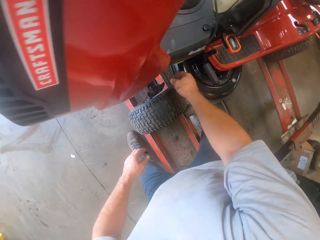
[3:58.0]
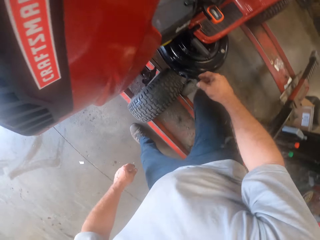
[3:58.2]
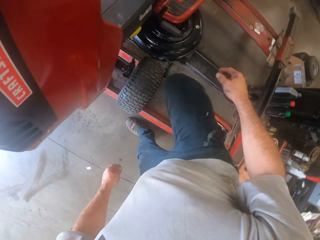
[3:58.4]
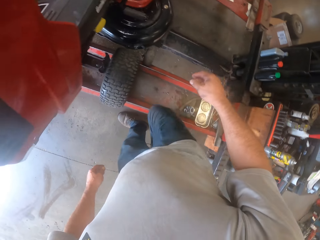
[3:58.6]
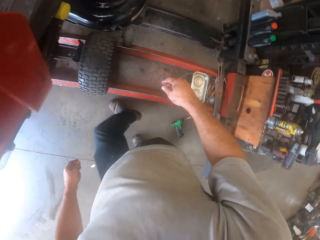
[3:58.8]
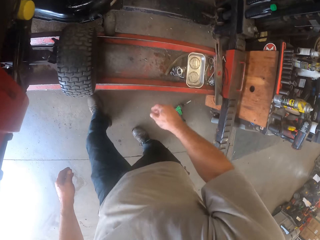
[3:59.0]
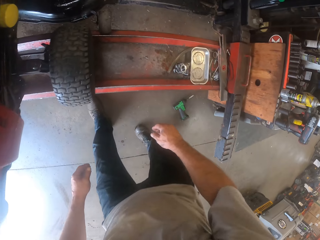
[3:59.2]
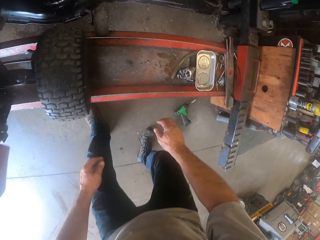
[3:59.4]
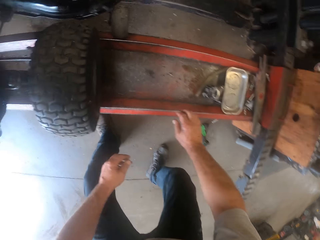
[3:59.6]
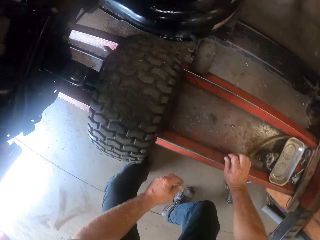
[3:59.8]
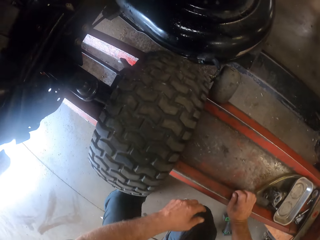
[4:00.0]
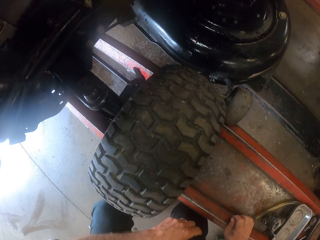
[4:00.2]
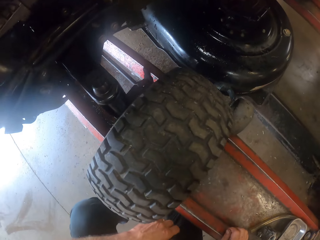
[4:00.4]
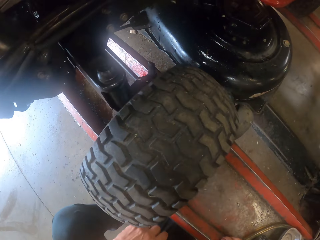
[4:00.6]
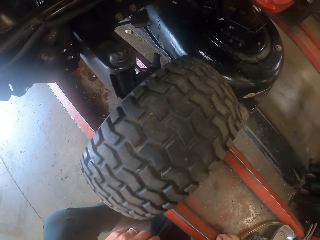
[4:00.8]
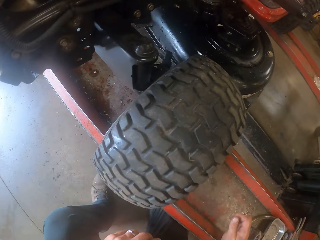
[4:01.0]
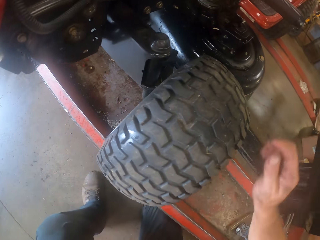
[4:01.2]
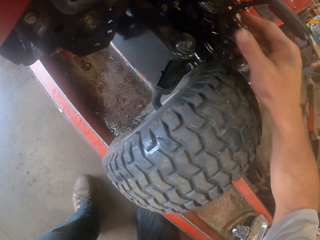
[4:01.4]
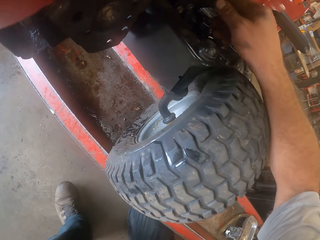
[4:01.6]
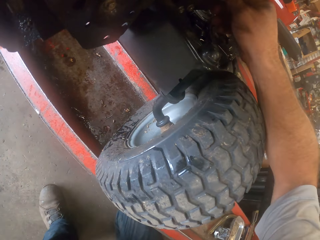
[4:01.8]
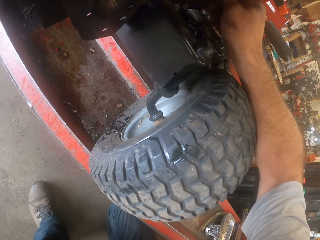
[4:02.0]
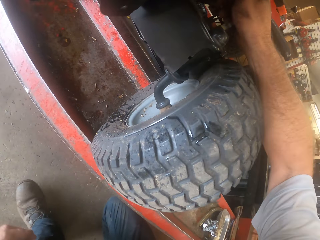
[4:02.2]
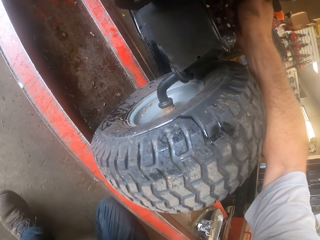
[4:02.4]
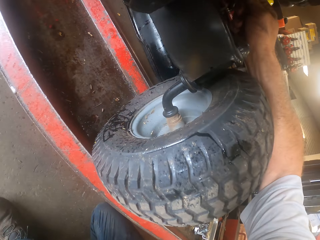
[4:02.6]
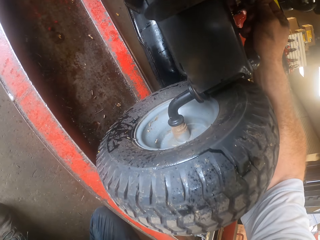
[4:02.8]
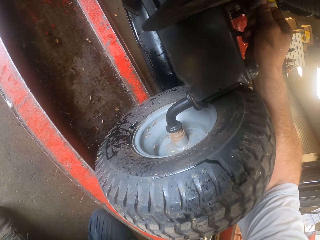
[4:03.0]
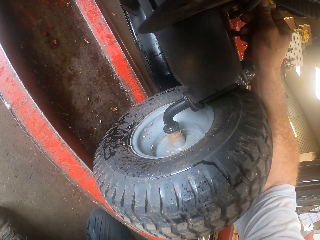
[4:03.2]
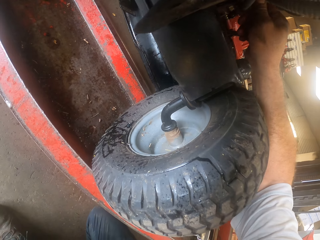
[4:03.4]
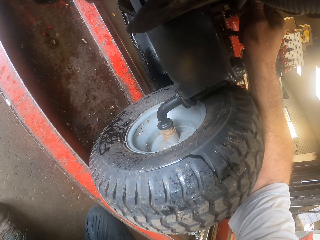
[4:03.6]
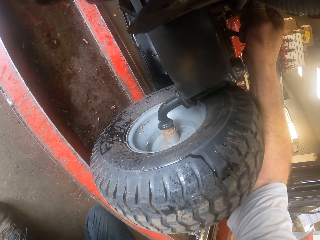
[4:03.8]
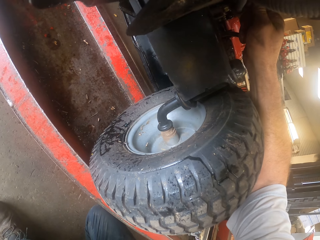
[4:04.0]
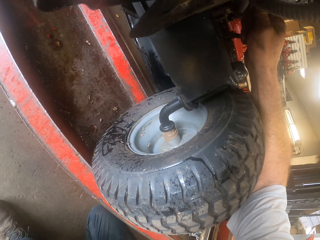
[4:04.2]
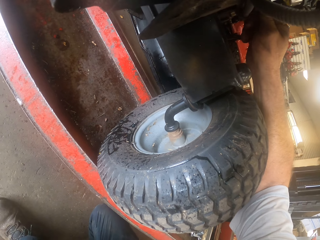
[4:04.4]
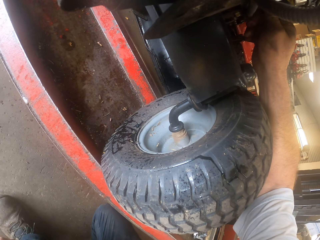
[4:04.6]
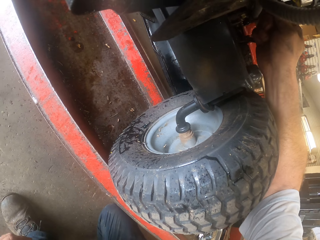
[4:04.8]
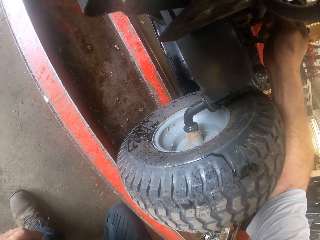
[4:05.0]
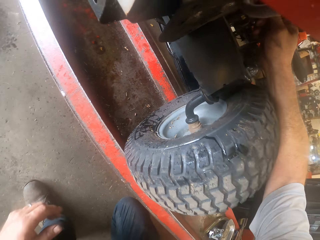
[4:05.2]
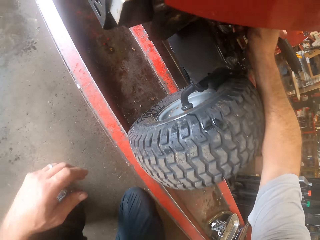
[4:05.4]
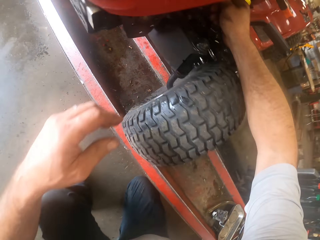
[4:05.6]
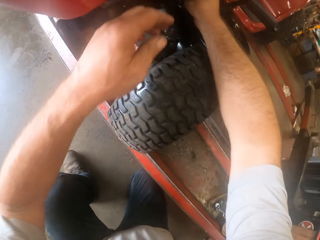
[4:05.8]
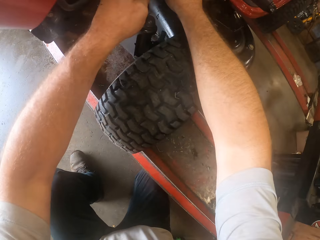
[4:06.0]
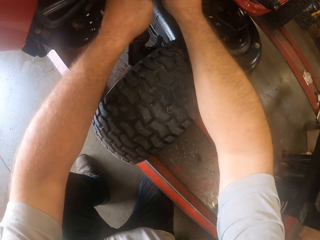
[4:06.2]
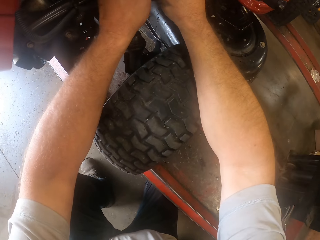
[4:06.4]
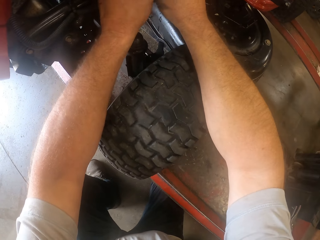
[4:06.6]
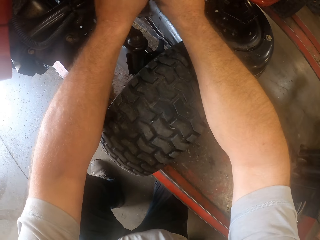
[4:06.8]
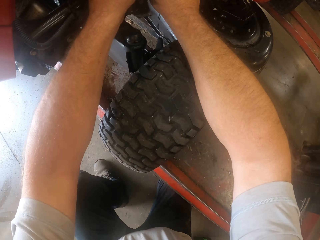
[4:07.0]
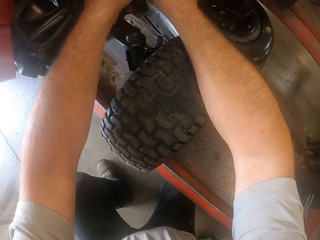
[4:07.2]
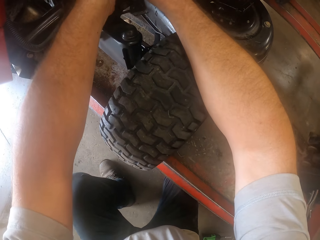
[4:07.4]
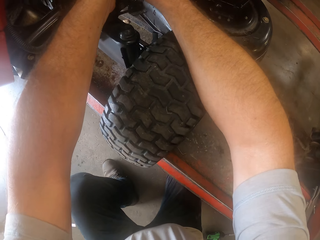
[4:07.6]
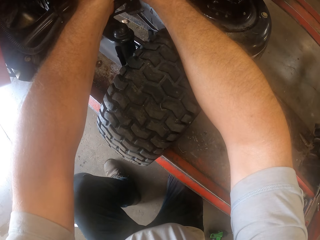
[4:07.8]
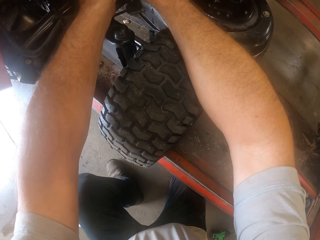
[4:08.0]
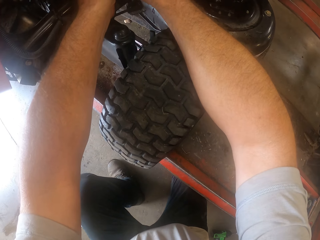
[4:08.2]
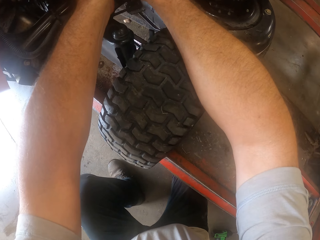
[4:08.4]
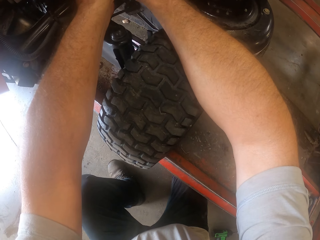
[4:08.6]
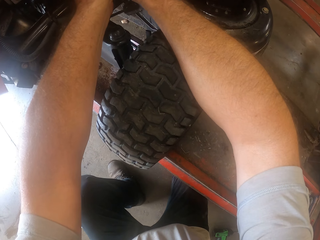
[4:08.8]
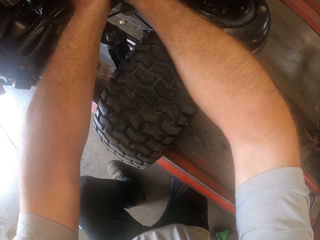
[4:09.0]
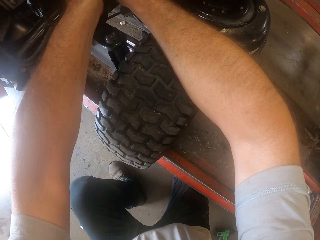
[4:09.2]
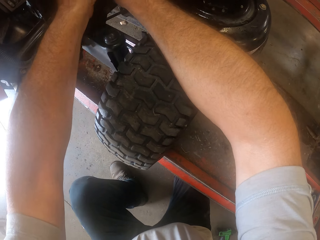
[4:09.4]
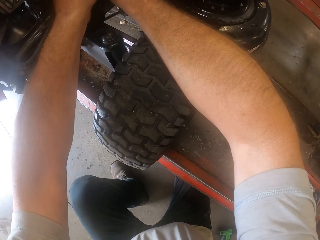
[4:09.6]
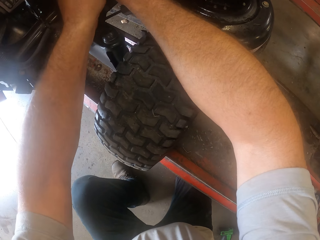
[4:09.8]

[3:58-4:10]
The camera wearer rests his right hand on the mower worktable. He fixes the part of the lawn mower with his right hand. He fixes the part of the lawn mower with both hands.

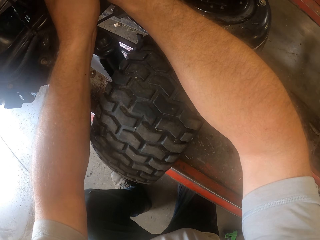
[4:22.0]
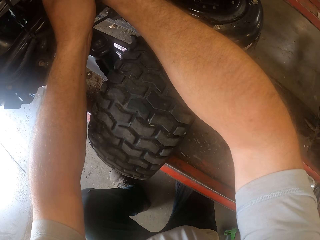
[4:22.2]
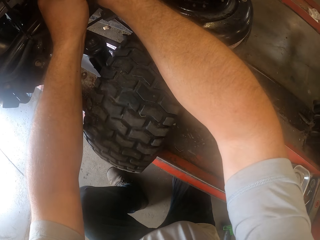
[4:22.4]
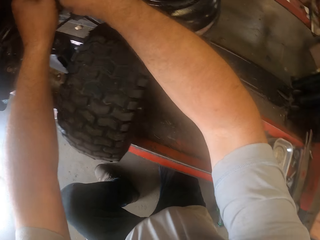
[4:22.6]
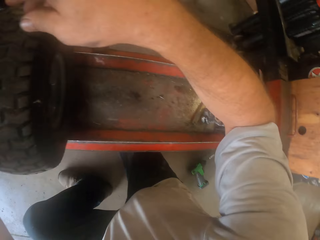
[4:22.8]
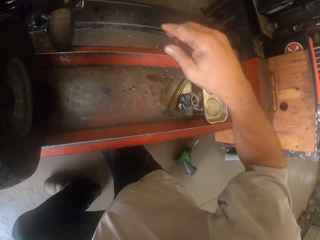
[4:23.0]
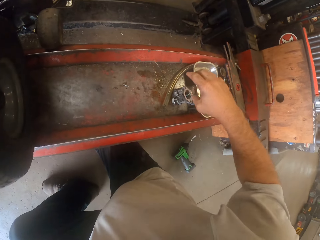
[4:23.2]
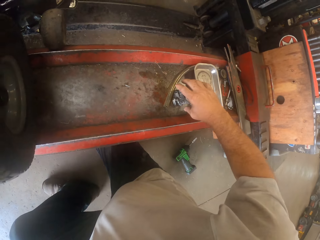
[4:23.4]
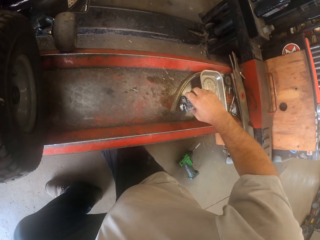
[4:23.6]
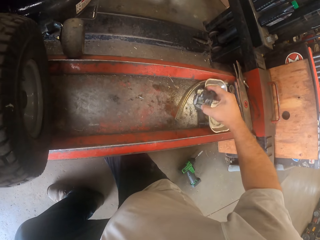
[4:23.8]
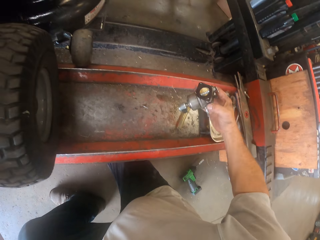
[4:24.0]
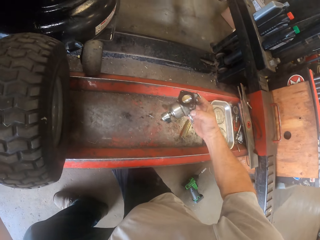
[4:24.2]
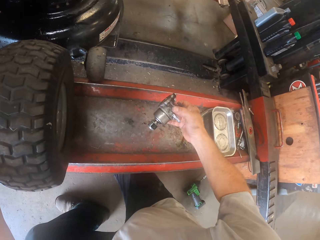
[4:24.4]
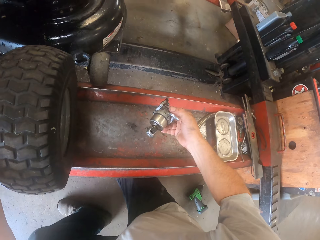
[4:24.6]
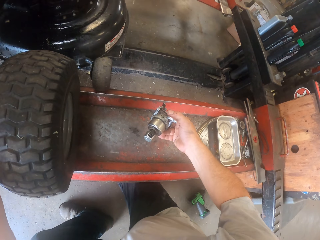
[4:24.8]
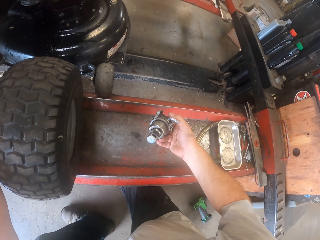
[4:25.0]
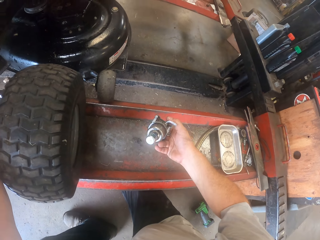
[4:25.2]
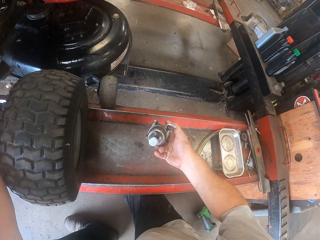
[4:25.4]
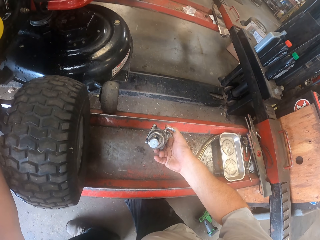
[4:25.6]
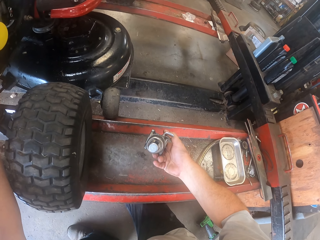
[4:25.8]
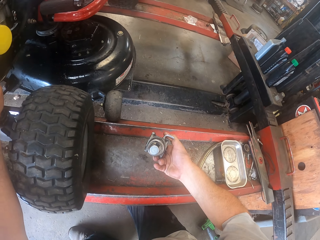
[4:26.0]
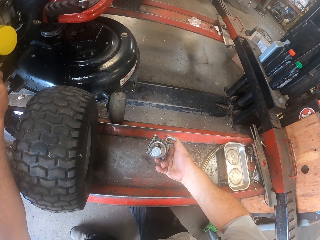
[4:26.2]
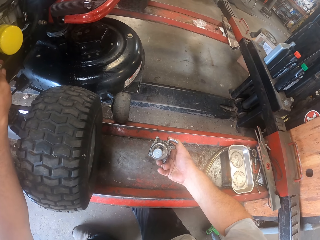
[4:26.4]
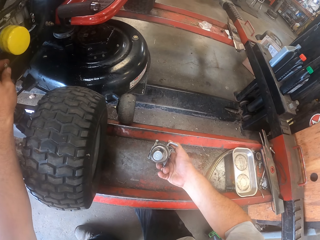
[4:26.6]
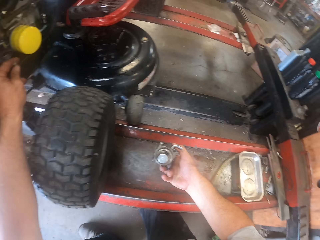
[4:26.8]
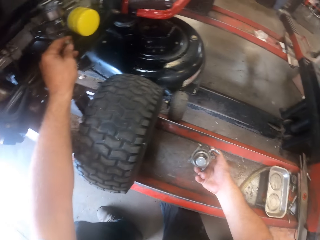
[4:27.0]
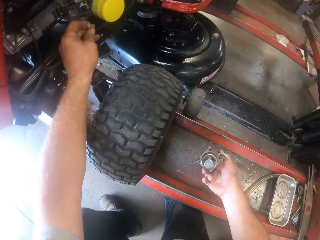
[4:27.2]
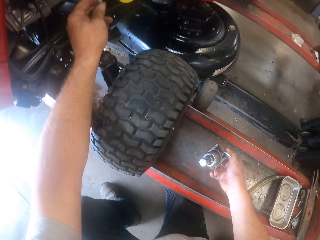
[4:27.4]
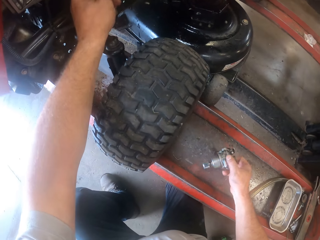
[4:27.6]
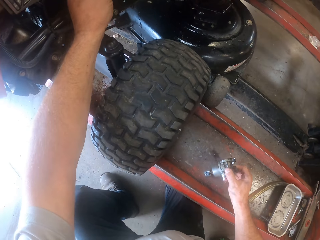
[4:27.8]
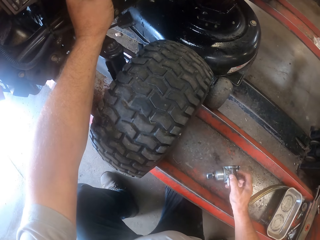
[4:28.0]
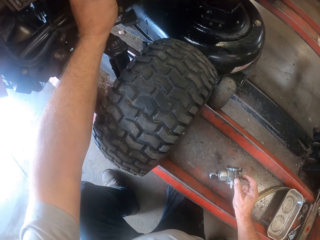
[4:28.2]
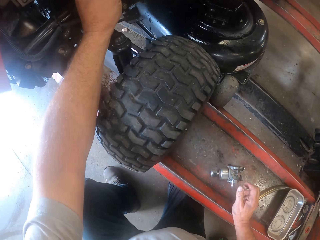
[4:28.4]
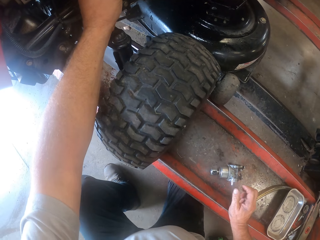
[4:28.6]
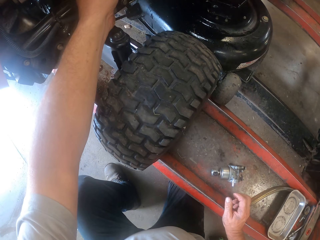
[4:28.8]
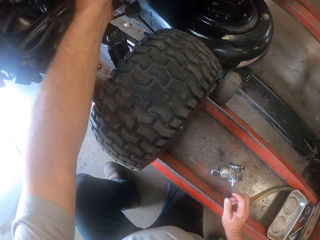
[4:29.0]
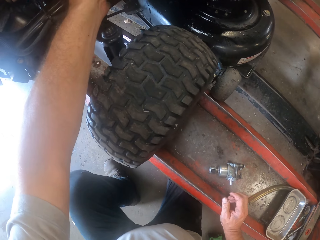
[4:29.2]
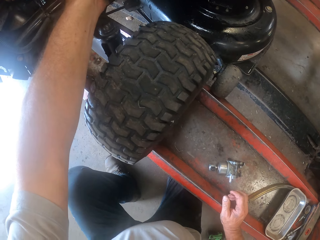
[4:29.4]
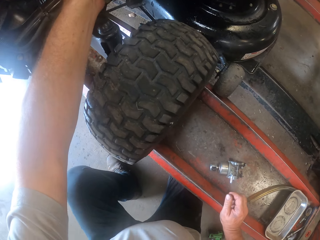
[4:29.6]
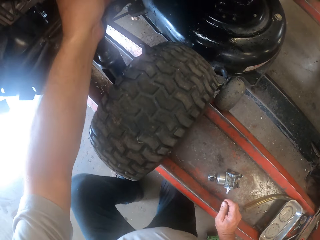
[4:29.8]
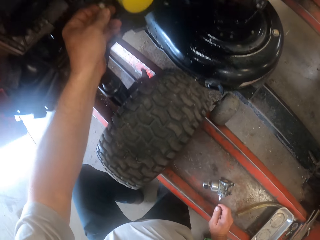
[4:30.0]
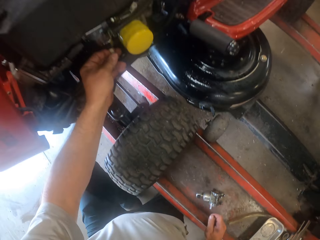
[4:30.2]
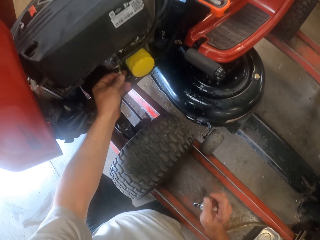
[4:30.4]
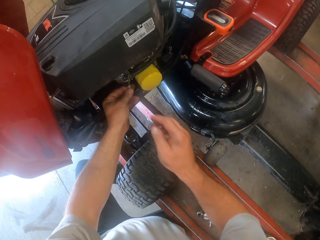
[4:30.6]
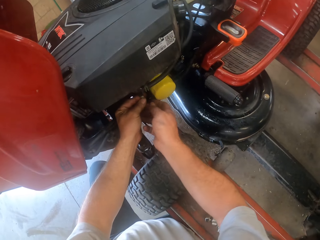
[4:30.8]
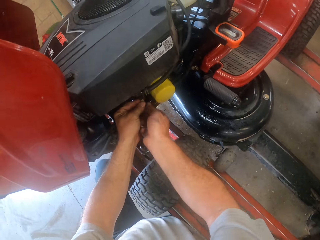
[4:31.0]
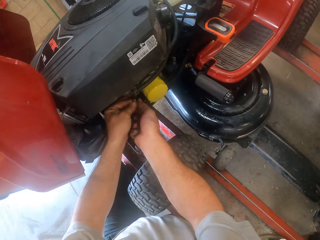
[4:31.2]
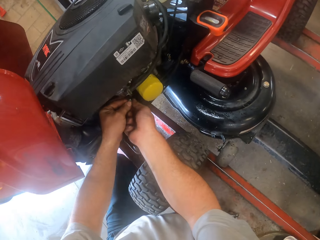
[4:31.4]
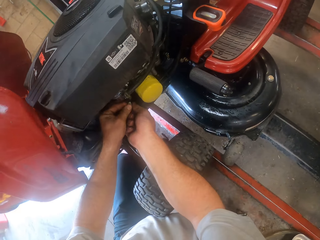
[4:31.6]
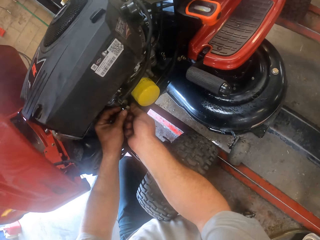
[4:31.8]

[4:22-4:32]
The camera wearer picks up a lawn mower fuel pump from the mower worktable. They put something on the car lift. They drop the lawn mower fuel pump from the mower worktable. They fix the part of the lawn mower with both hands.
